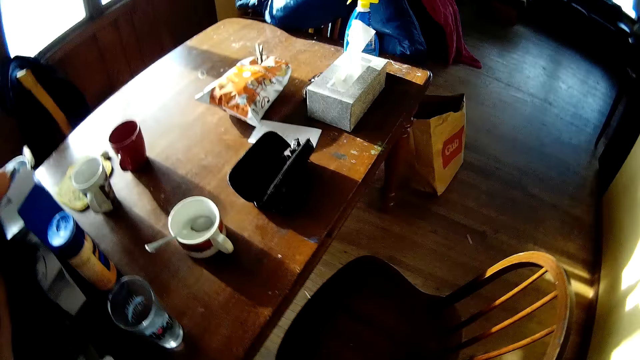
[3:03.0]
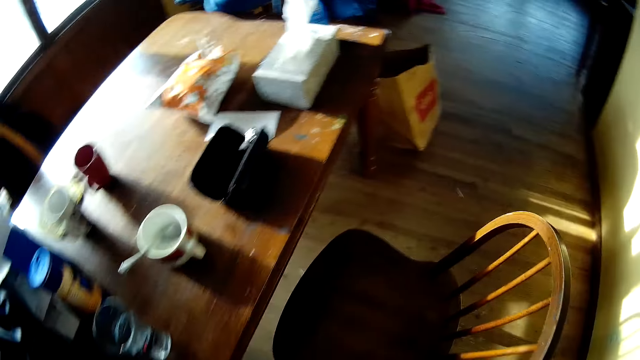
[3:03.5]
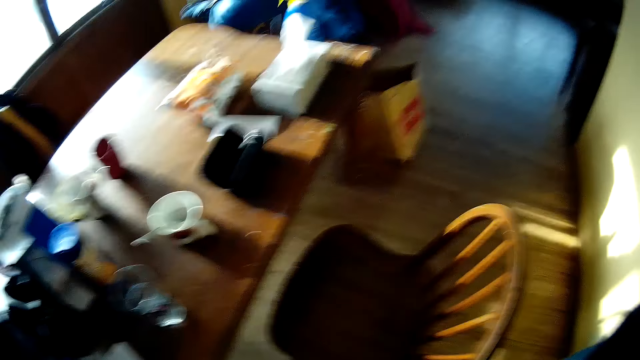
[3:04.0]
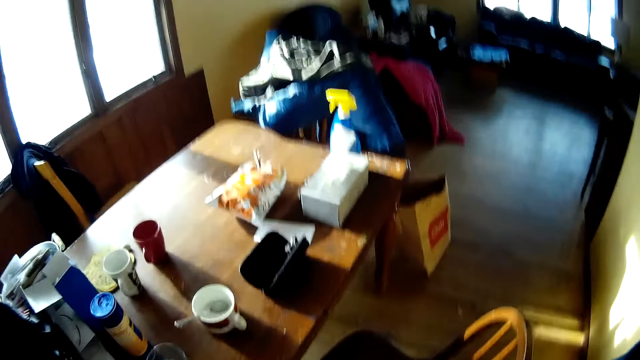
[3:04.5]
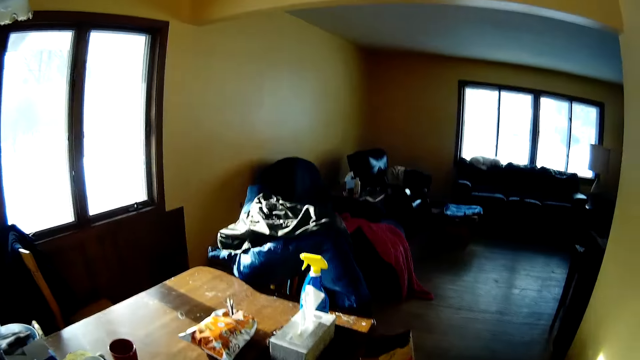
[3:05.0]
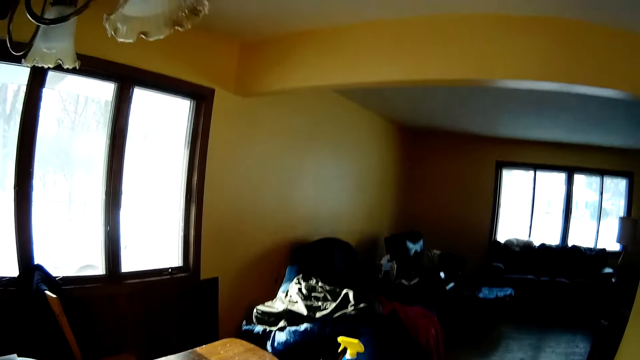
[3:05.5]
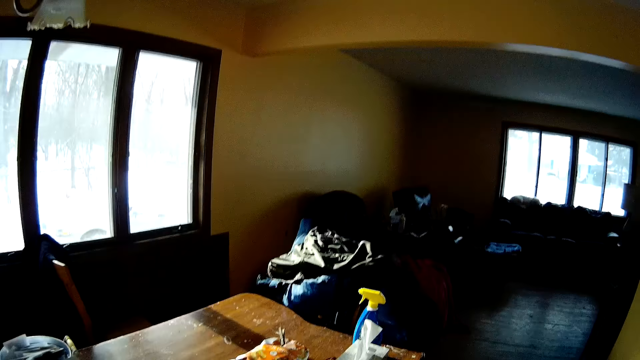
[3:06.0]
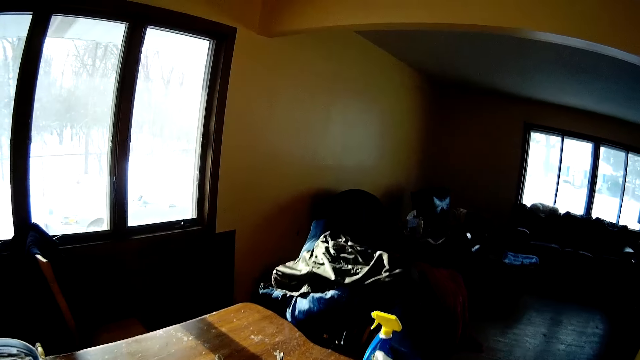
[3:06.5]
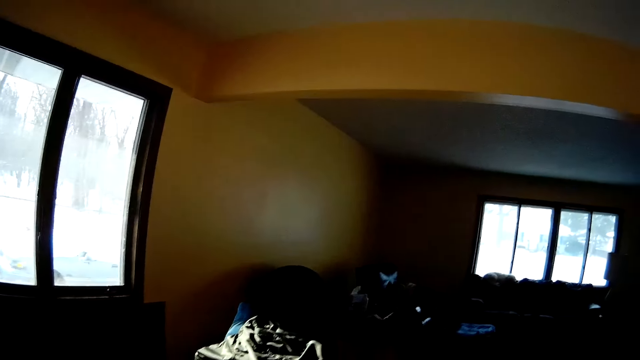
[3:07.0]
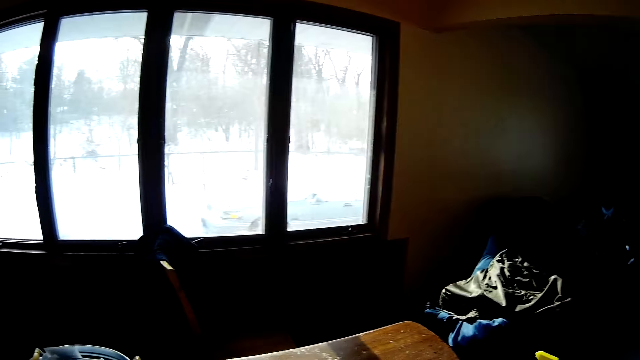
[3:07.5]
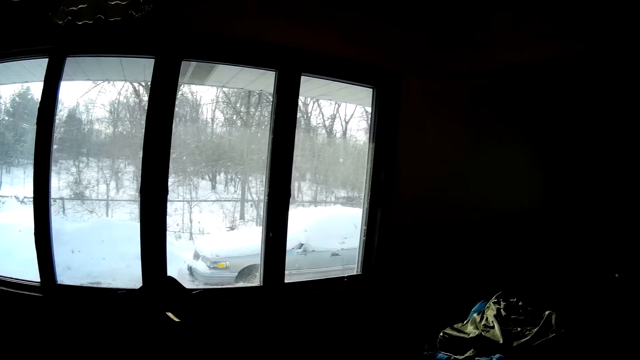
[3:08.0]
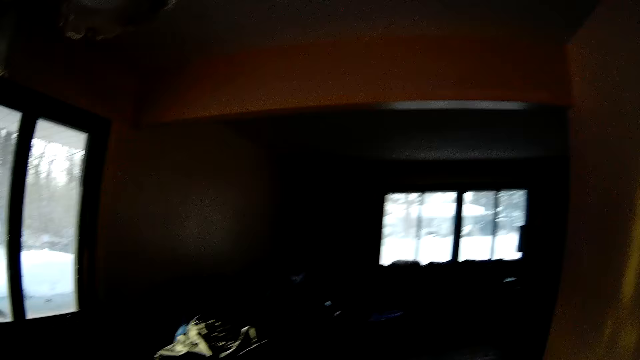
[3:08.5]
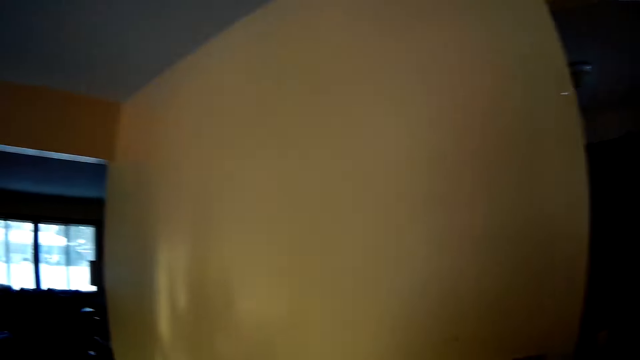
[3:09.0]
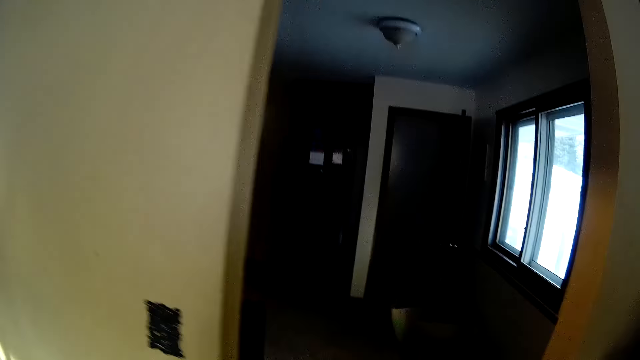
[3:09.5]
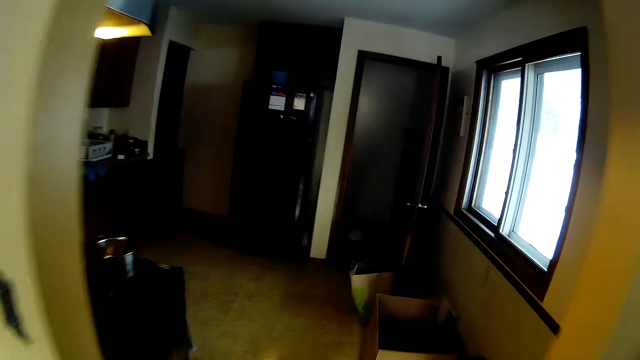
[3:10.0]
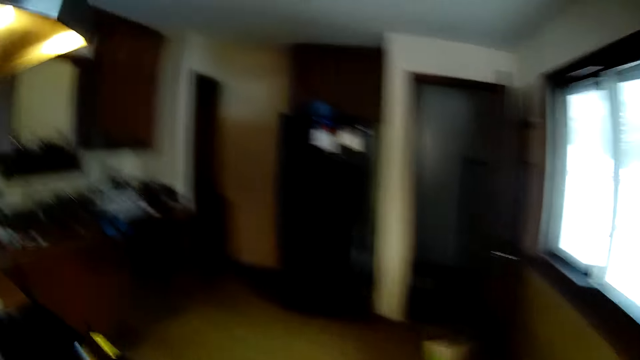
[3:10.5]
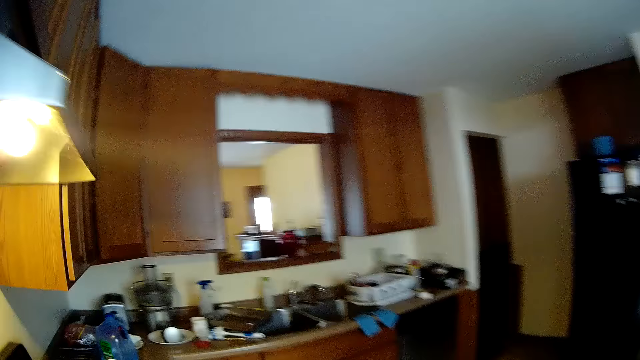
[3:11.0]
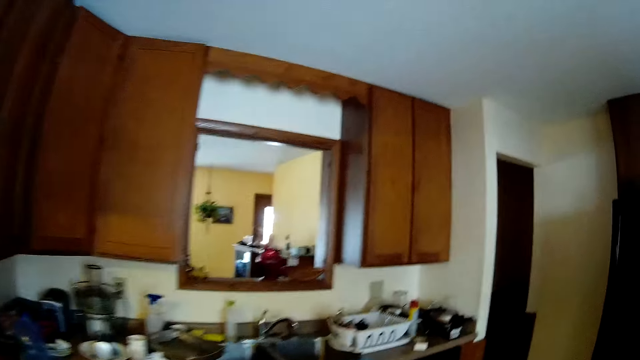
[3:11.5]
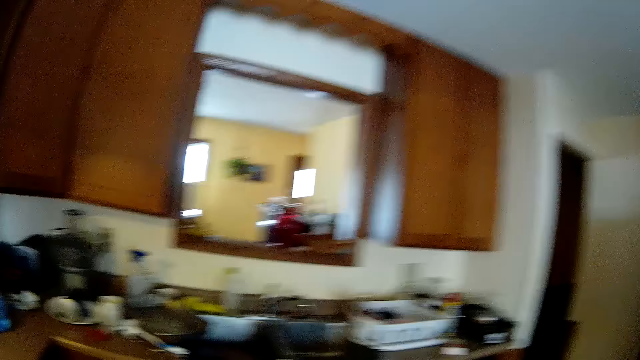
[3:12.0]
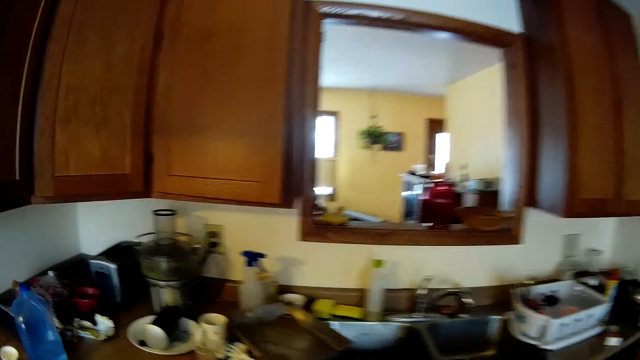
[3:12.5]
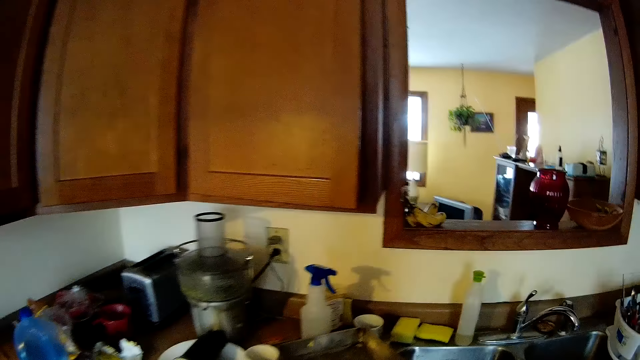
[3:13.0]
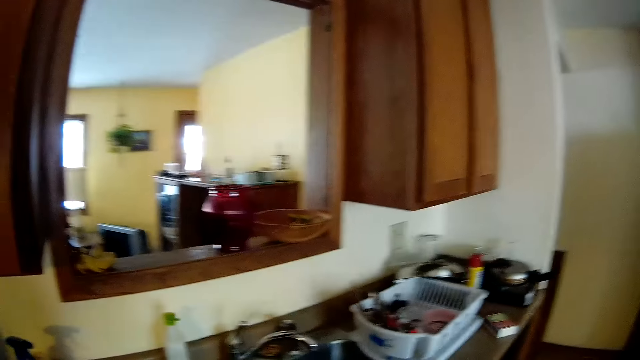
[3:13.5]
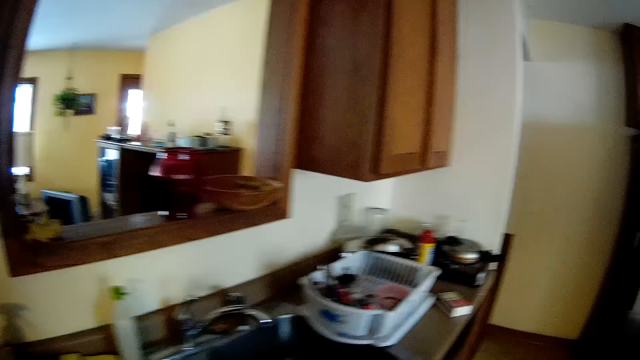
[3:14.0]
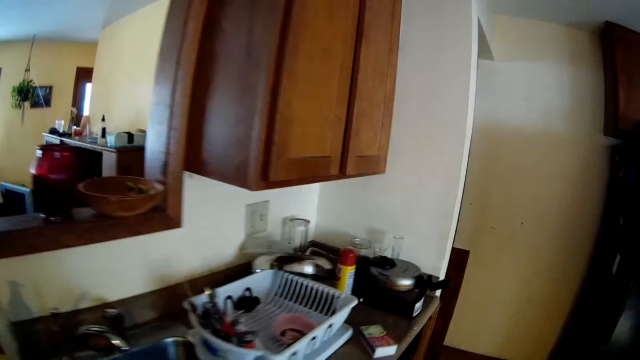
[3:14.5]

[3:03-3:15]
The camera wearer looks around. They walk around. They walk into the kitchen towards a kitchen sink.

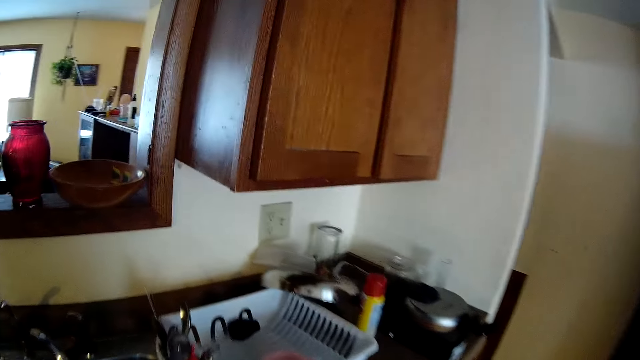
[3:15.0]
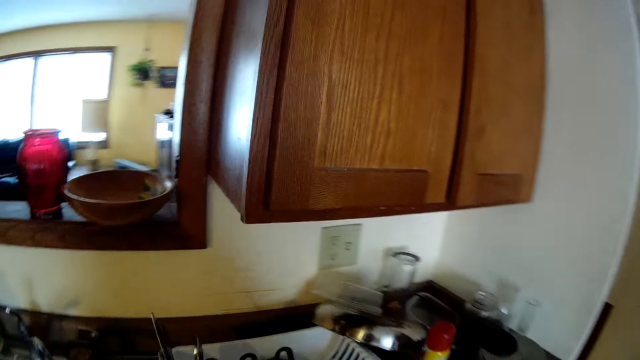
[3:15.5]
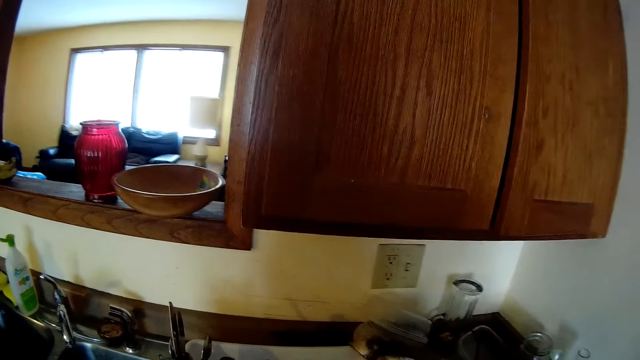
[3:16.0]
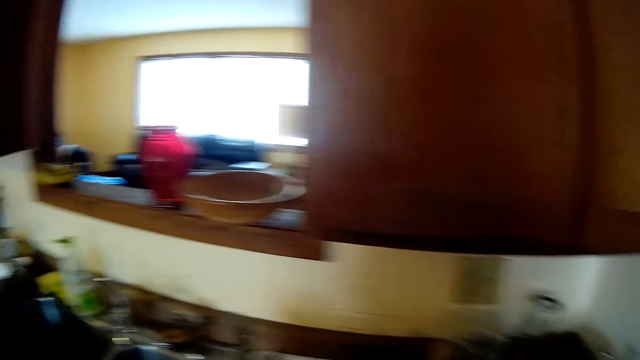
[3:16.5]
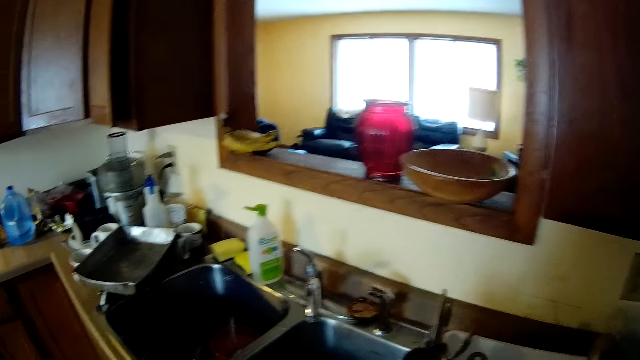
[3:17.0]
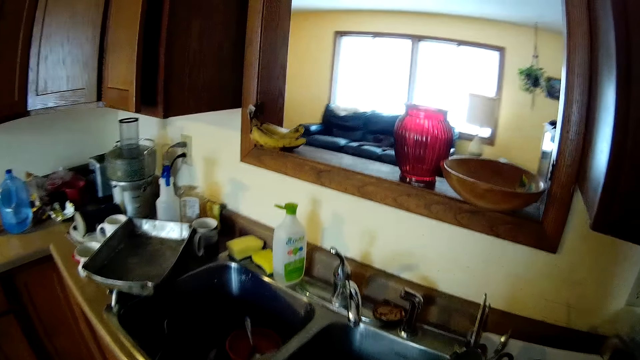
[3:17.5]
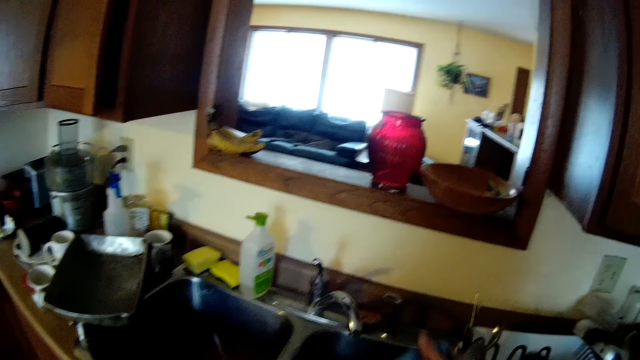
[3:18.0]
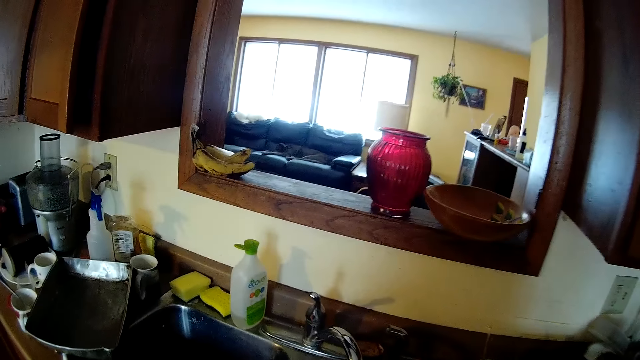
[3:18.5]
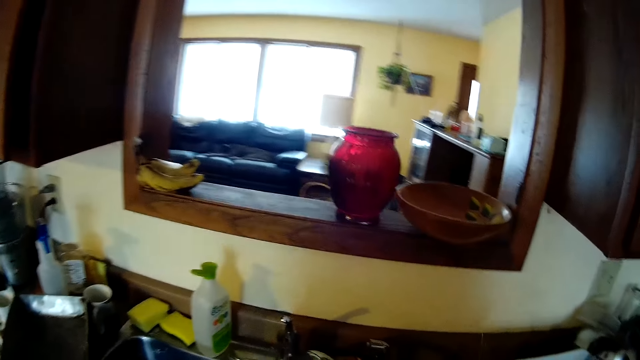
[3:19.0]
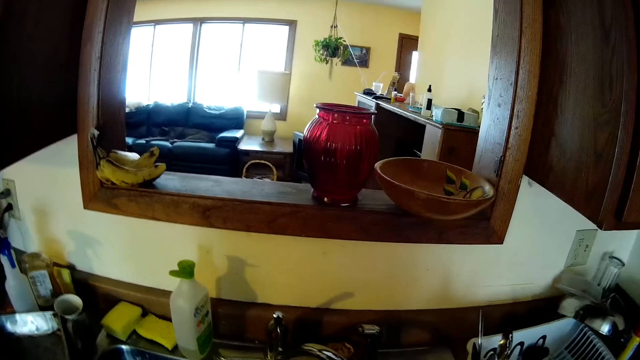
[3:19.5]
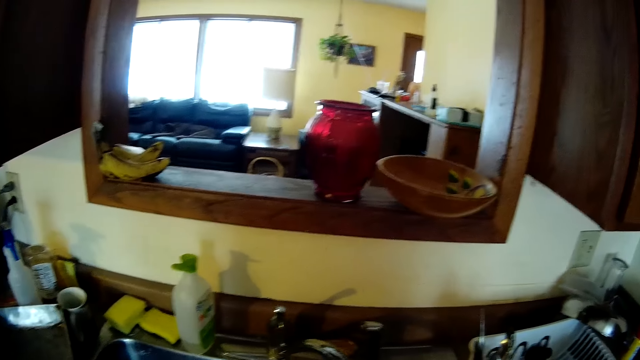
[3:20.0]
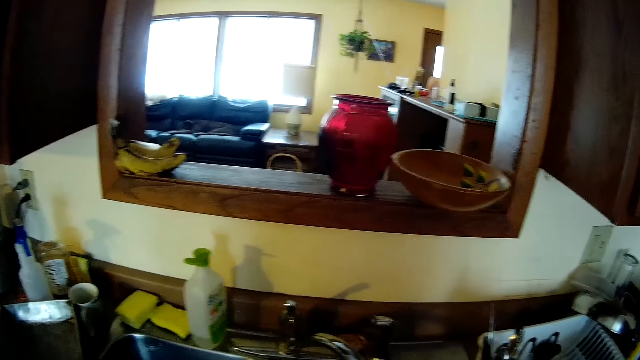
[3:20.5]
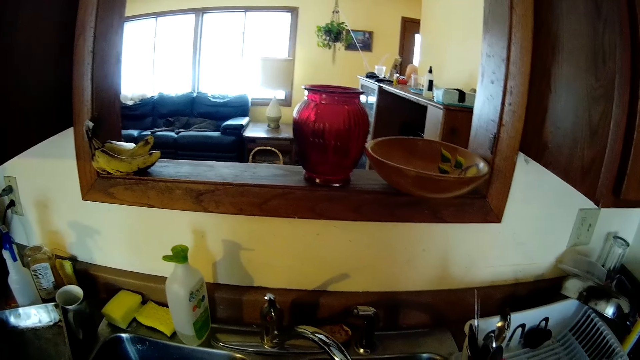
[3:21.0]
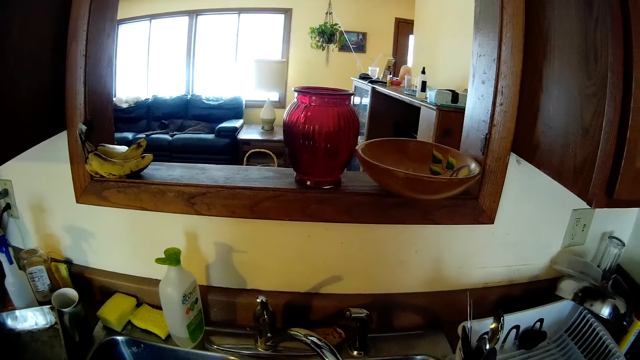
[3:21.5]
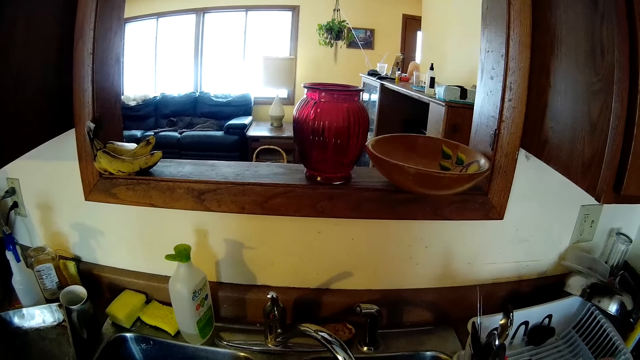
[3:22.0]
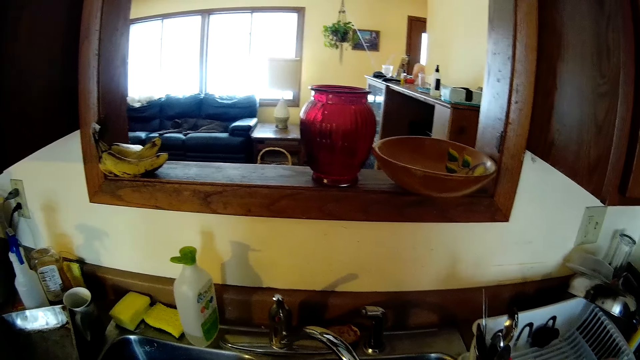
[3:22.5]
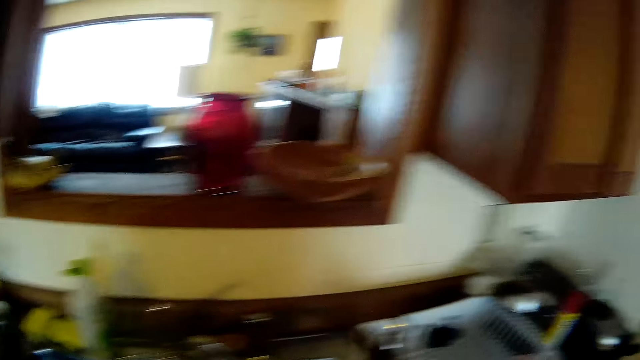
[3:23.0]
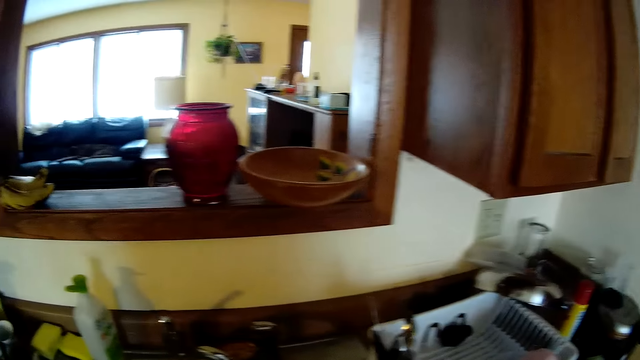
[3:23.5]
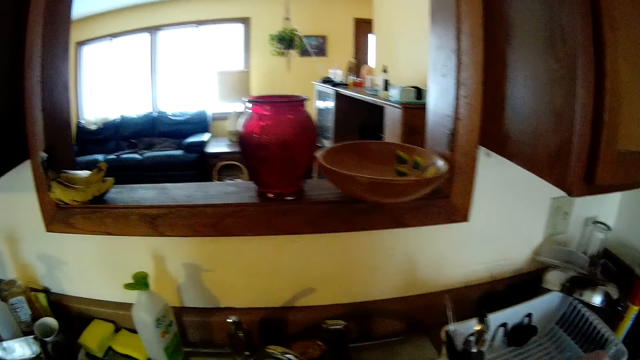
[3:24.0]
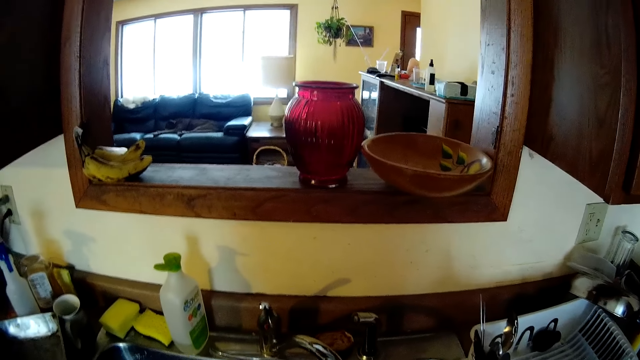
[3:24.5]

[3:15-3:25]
The camera wearer looks around.
